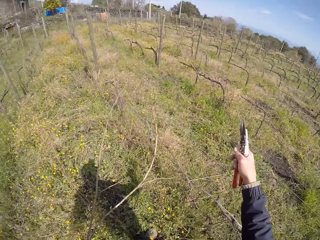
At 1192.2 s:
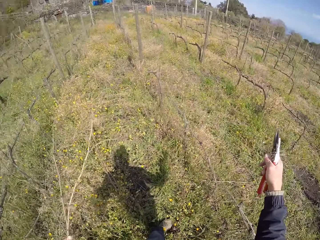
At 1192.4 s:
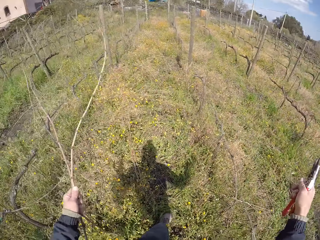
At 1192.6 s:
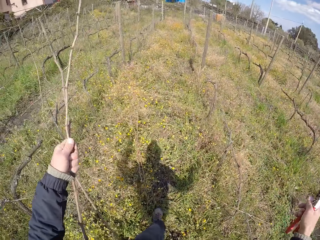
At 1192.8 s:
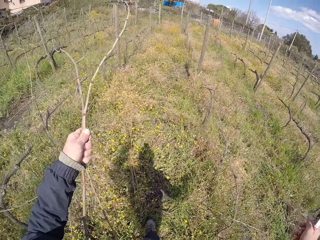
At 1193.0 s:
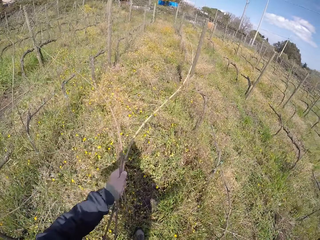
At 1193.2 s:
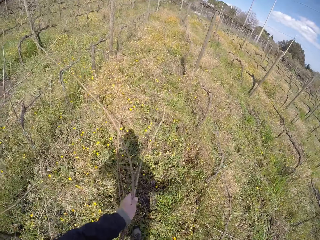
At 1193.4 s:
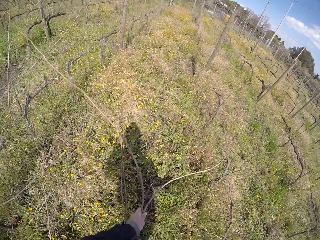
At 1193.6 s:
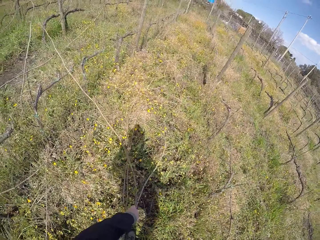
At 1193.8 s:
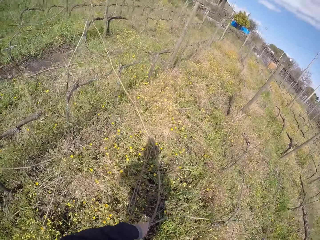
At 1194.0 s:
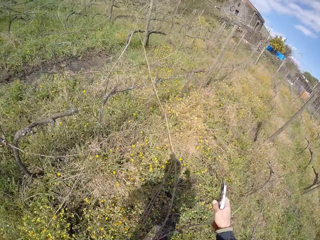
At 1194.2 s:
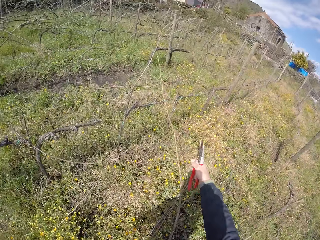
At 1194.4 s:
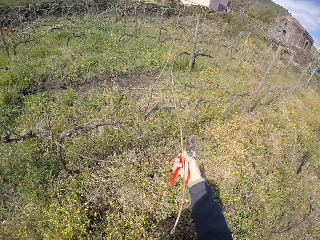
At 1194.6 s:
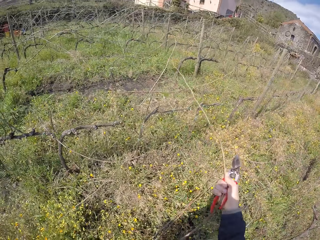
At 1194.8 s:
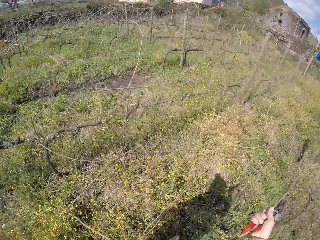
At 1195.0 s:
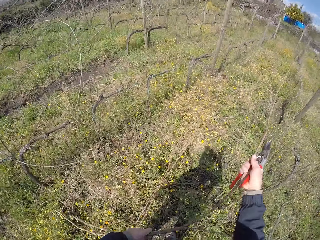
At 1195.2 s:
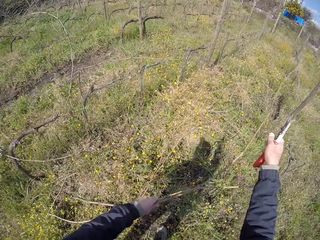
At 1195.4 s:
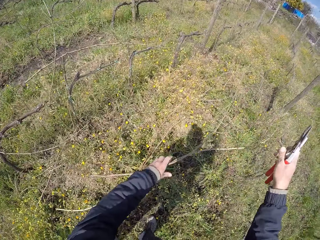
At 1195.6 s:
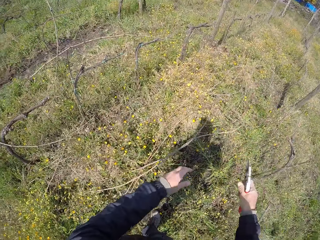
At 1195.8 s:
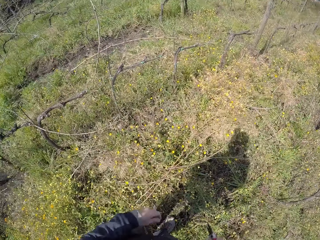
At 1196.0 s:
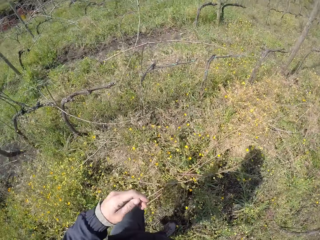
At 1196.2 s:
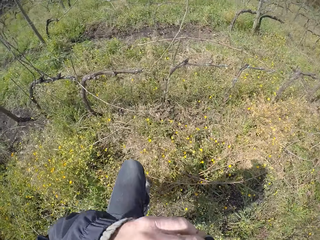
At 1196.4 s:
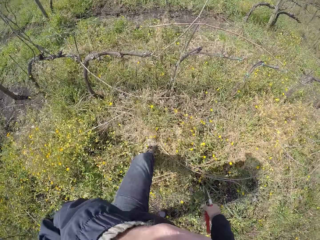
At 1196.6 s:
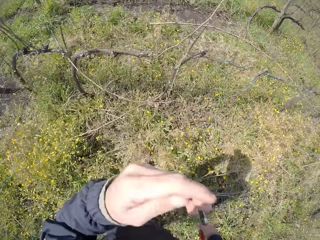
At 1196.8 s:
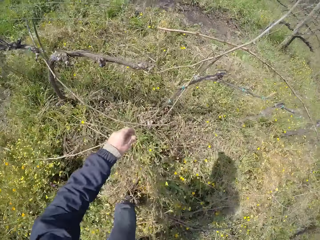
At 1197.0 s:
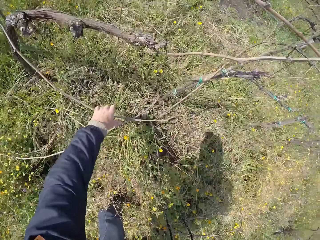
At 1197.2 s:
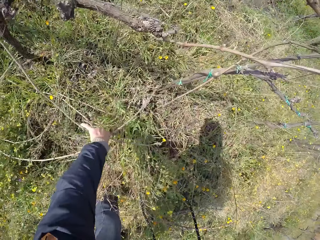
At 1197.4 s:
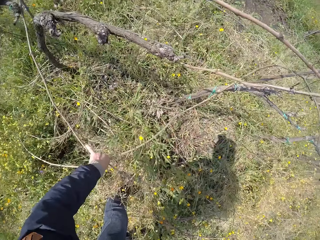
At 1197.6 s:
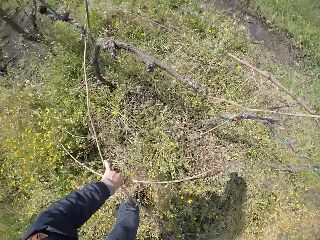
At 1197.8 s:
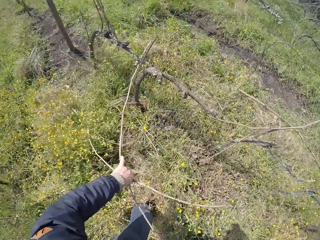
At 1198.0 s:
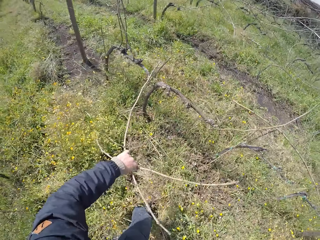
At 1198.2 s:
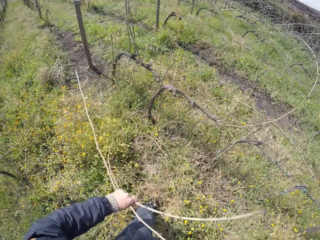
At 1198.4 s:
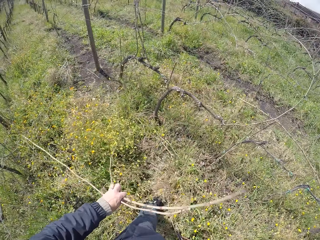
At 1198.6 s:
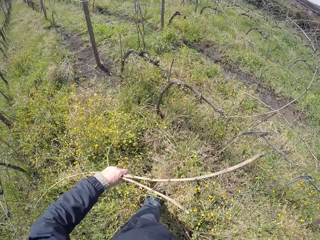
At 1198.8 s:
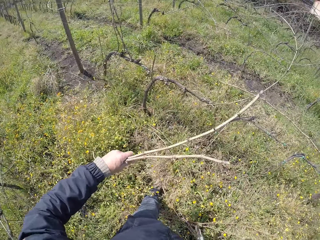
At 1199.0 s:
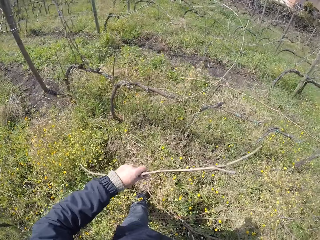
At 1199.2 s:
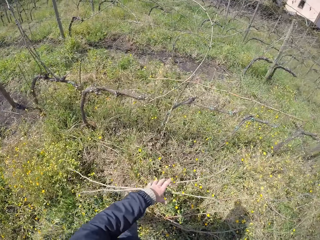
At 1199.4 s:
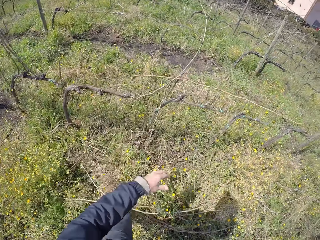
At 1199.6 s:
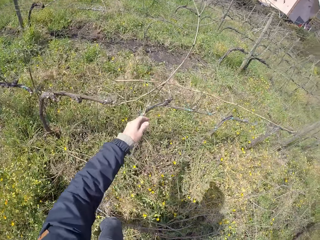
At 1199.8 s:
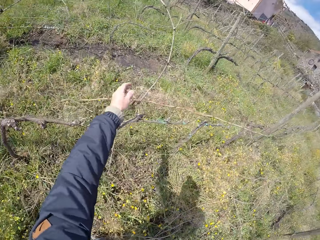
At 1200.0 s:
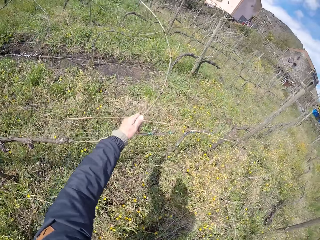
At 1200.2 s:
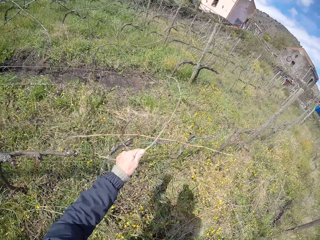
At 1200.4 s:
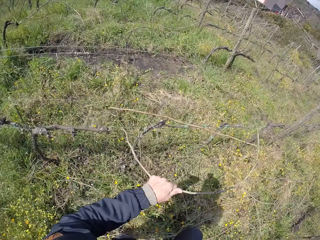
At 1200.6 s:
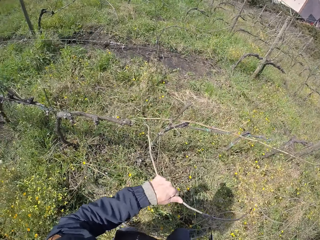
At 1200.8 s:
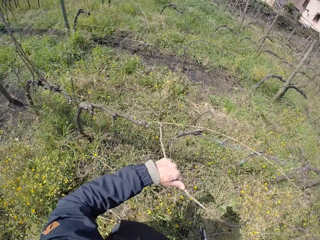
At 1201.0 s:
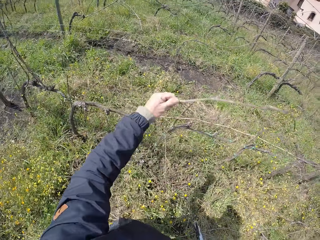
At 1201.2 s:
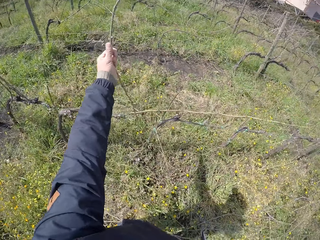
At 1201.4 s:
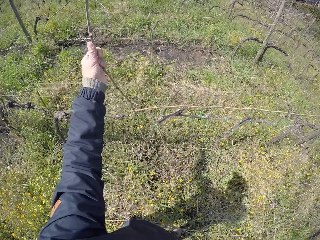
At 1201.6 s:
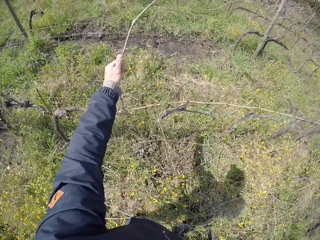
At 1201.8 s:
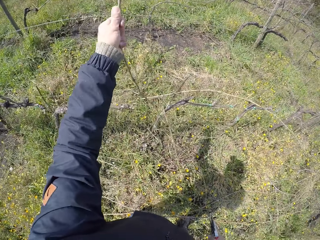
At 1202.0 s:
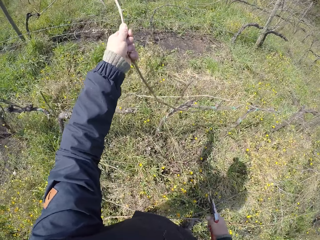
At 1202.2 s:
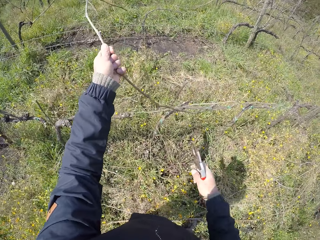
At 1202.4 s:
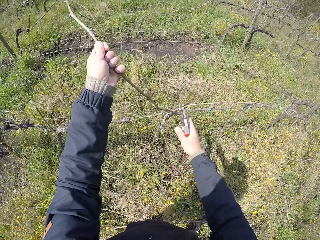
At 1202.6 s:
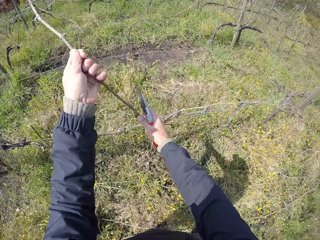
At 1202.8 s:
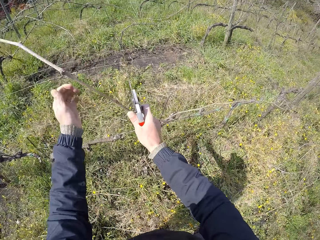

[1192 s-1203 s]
The camera wearer pulls the twigs using the left hand. He puts the twigs on the ground. He holds the twigs using his right hand. He pulls the twig from the barb wire with his right hand. He drops the twigs on the ground with his left hand. He walks. He touches the twigs using his left hand. He pulls some twigs on the ground with his left hand. He drops the twigs on the ground with his left hand. He pulls a twig from the barb wire with his left hand. He touches the twig. He raises the twig using the left hand.

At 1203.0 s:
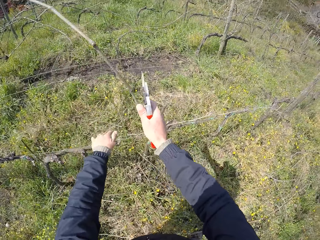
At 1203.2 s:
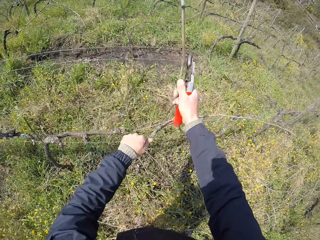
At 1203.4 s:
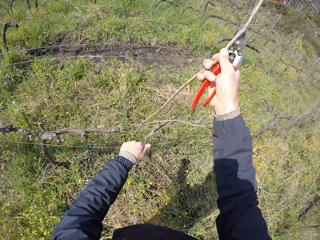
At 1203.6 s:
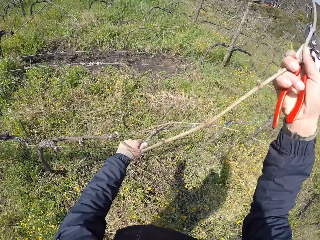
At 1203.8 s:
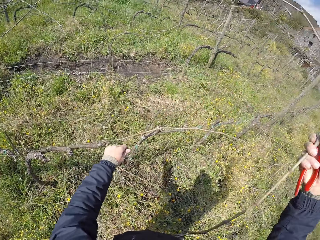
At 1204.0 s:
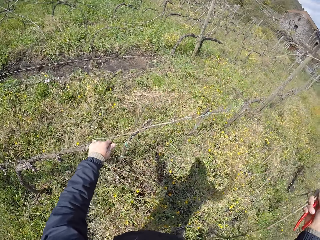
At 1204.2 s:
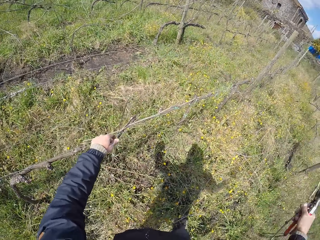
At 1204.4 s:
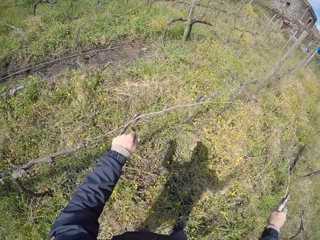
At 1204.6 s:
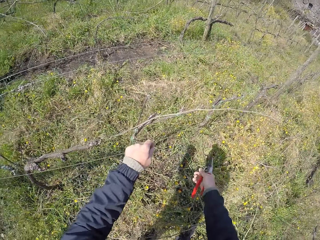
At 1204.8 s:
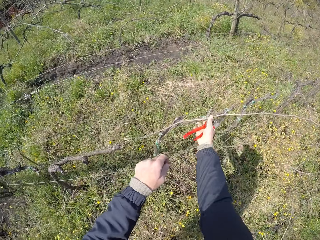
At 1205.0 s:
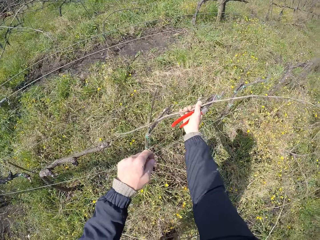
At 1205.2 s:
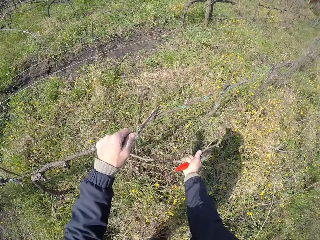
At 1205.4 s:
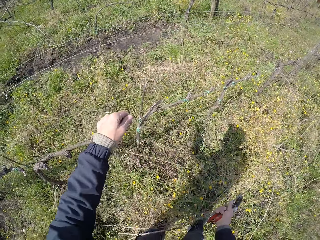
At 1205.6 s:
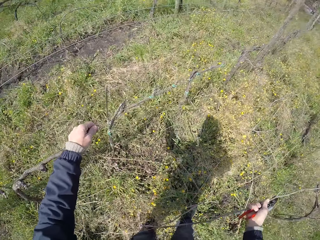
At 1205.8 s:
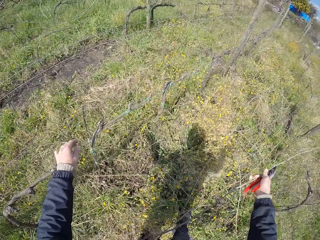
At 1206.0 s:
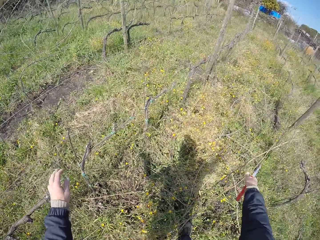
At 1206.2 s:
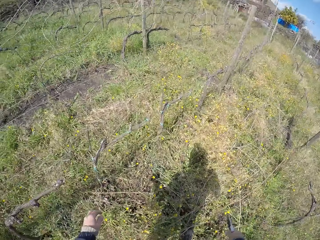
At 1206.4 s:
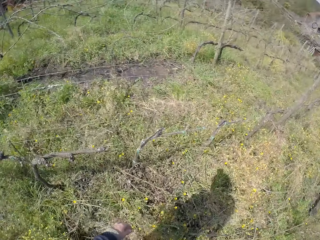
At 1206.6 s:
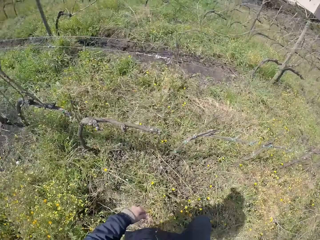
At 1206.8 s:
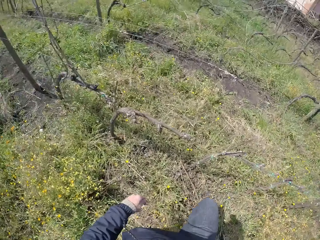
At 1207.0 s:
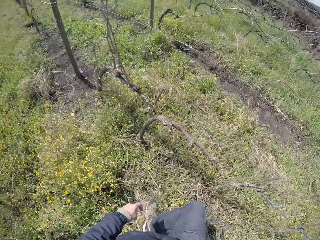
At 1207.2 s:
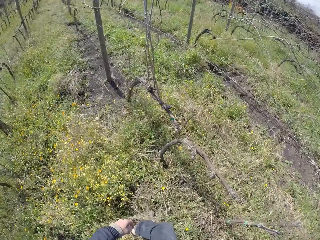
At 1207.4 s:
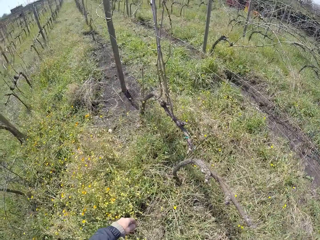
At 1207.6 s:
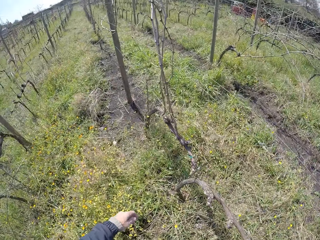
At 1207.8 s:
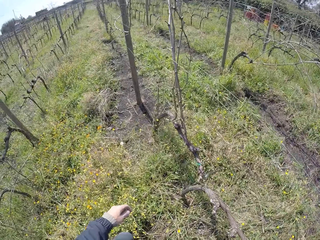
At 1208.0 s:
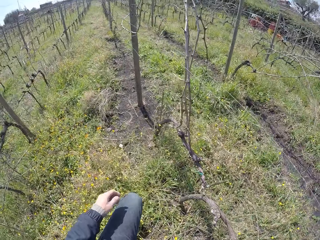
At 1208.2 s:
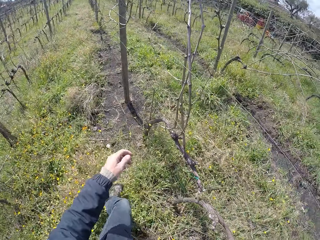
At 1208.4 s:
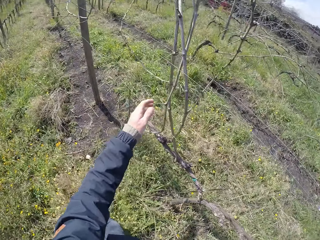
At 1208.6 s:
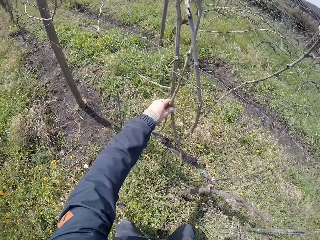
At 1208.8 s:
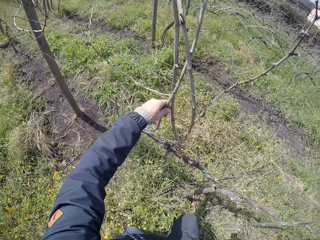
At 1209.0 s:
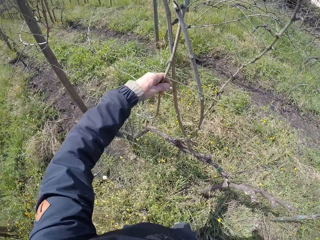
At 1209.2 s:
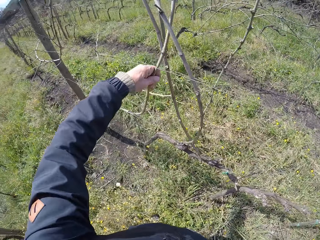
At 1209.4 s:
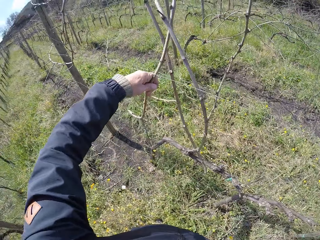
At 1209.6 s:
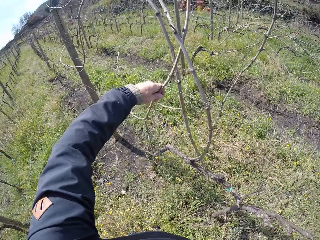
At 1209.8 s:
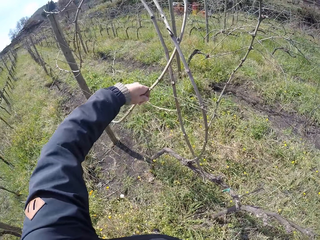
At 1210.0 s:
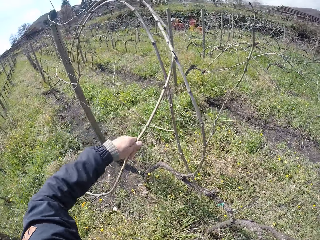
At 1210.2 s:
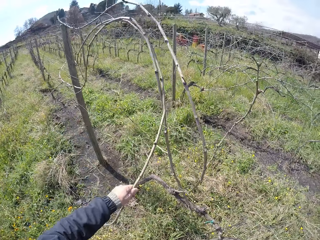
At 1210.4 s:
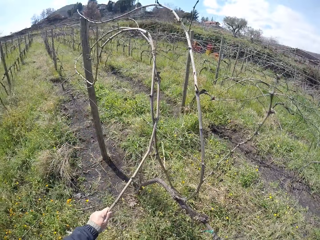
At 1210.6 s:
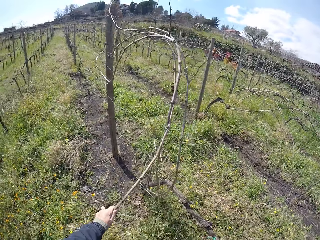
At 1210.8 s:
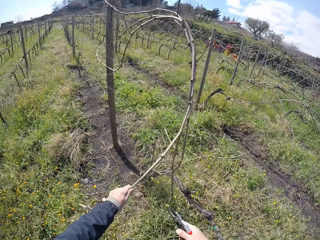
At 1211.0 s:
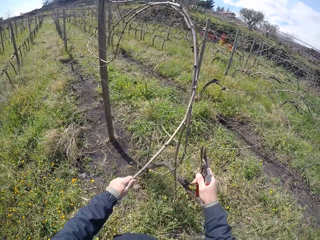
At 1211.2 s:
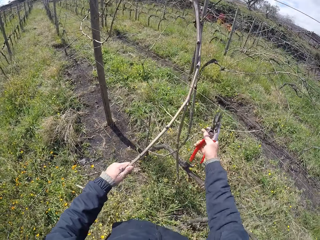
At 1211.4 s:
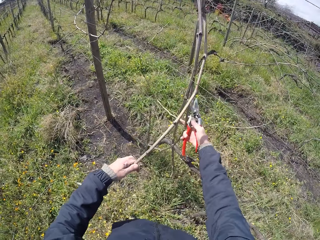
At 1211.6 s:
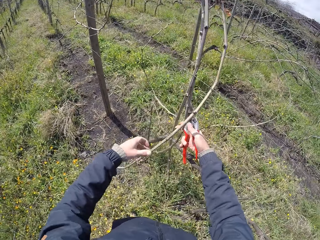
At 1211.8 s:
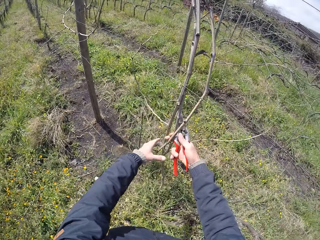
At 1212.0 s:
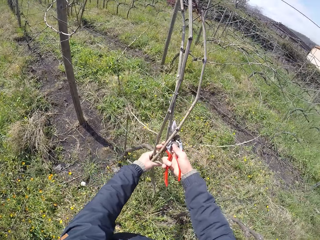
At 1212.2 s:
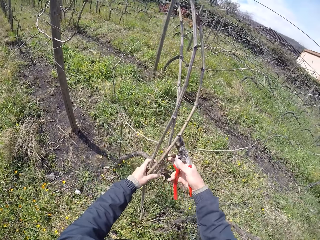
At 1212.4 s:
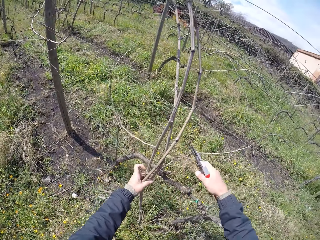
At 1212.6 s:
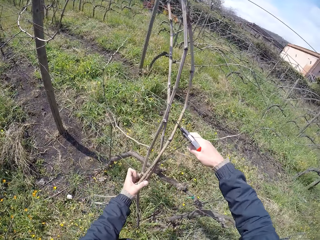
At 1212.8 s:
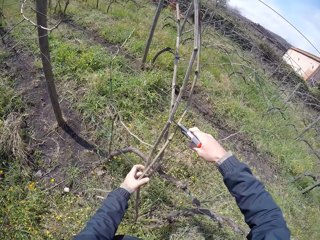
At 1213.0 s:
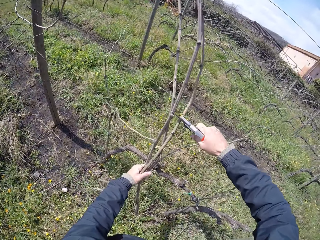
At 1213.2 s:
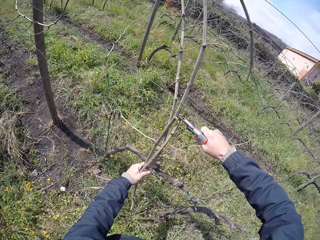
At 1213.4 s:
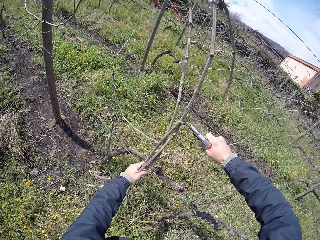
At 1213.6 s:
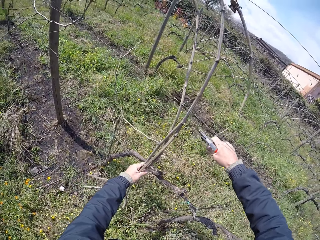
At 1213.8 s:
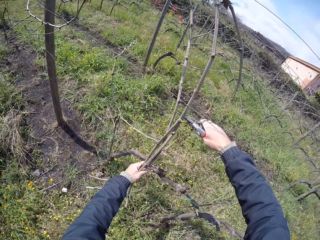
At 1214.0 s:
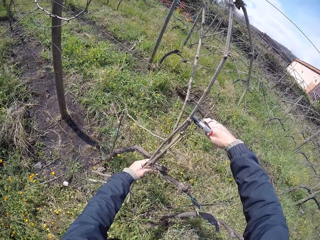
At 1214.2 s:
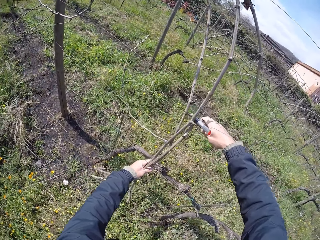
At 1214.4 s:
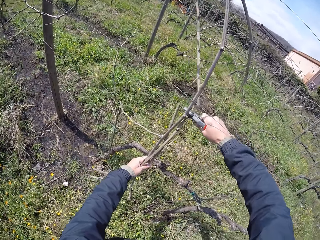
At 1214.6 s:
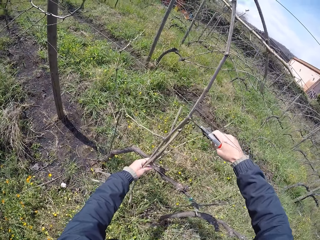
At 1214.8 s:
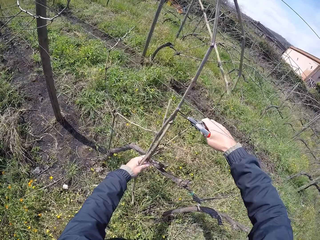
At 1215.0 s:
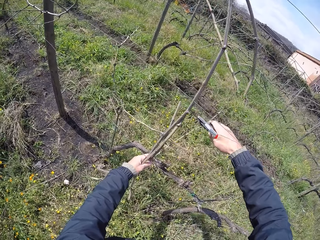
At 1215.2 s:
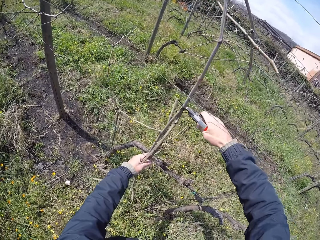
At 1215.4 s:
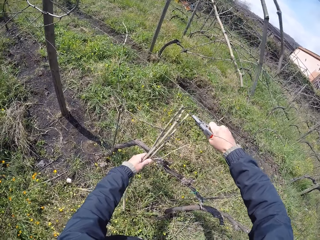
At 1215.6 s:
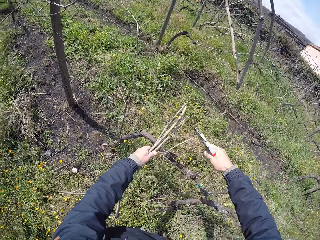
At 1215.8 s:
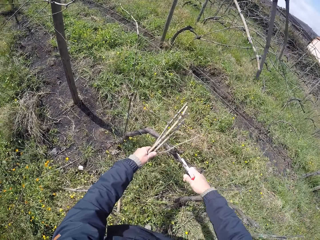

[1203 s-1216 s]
The camera wearer touches the twig using both hands. He pulls the twig from the barb wire with his right hand. He removes his hand from the twigs. He touches a twig using his left hand. He holds the twig with both hands. He pulls a twig with his right hand. He drops the twigs on the ground with his left hand. He walks. He holds a twig using his left hand. He pulls some twigs on the ground with his left hand. He holds another twig using his right hand. He holds a twig using both hands. He cuts the twigs from the barb wire with the pair of pliers or pruning shear in his right hand.
